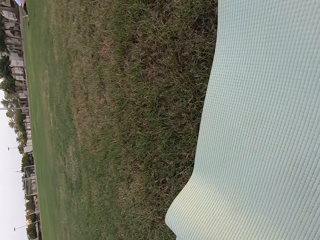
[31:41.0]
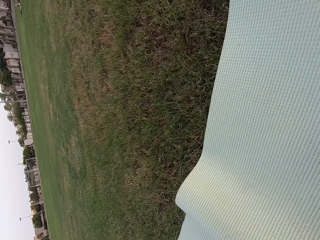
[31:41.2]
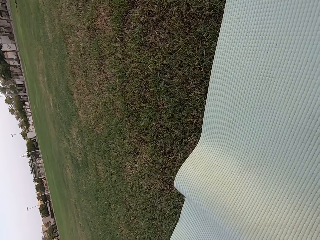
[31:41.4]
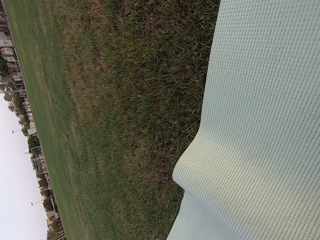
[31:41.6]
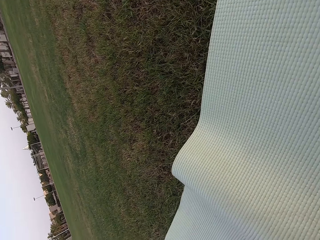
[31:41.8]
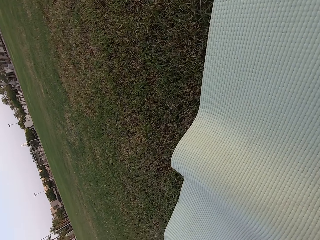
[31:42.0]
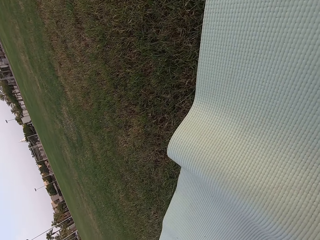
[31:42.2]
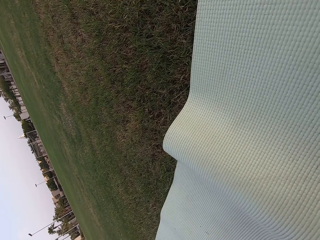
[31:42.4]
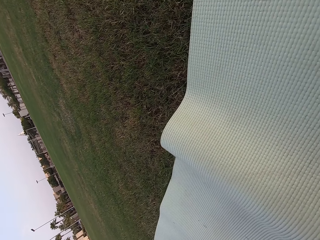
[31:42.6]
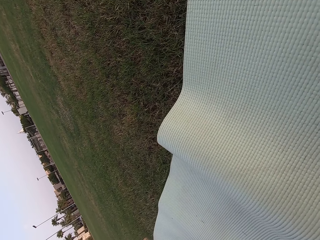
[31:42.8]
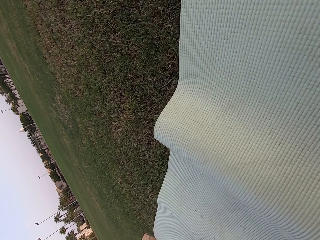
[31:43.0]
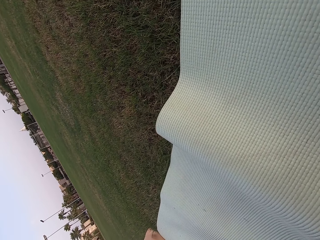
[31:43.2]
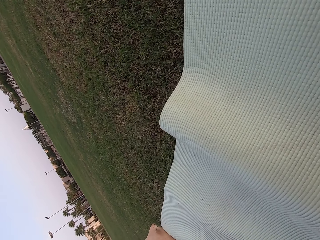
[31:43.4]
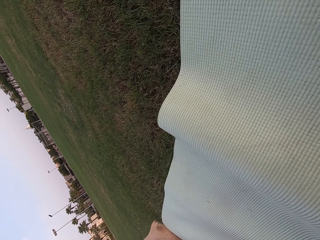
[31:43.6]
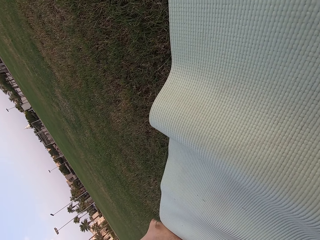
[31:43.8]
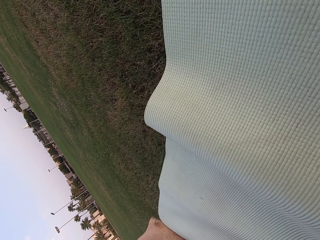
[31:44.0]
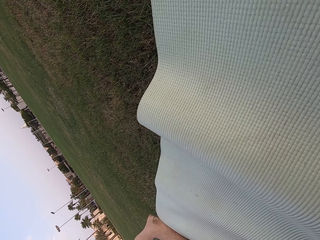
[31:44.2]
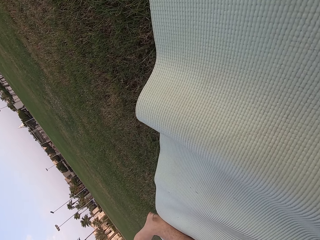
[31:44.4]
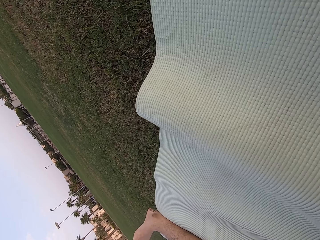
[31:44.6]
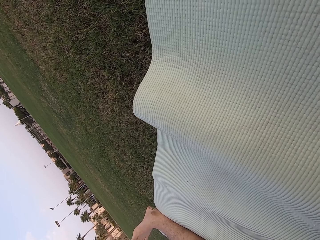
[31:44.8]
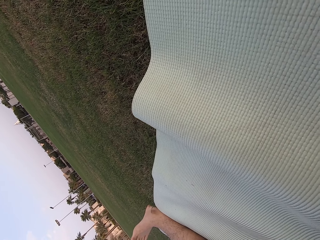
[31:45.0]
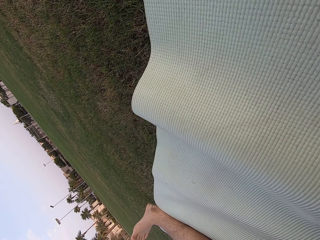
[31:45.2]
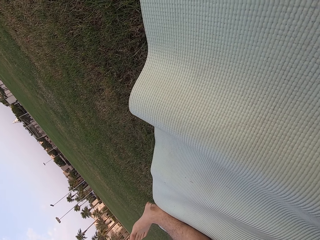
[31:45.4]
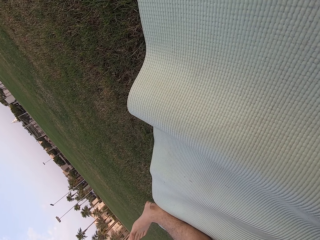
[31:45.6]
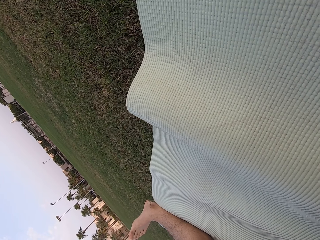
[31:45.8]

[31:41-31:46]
The camera wearer looks around the field.

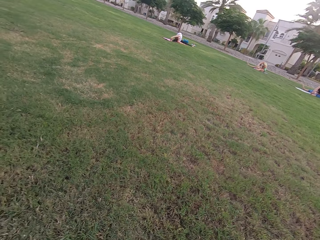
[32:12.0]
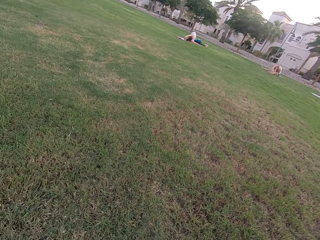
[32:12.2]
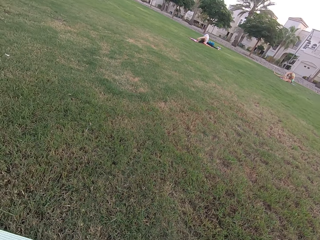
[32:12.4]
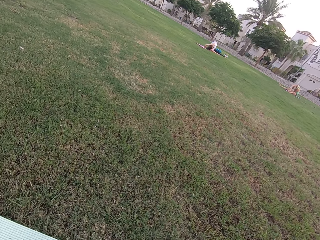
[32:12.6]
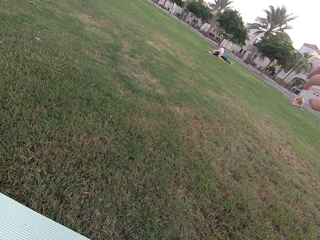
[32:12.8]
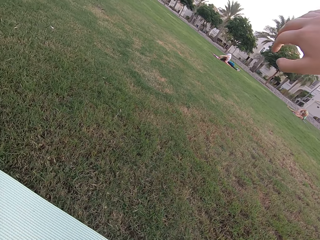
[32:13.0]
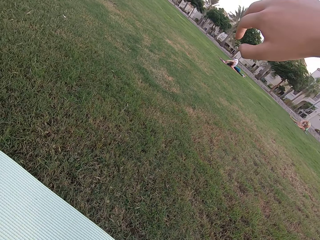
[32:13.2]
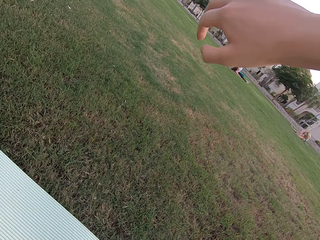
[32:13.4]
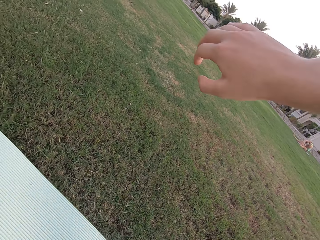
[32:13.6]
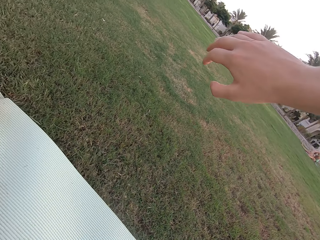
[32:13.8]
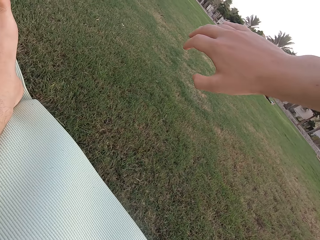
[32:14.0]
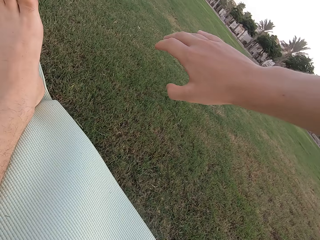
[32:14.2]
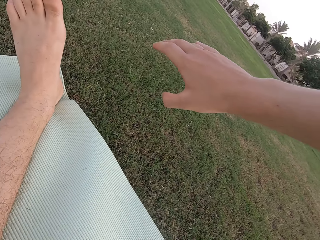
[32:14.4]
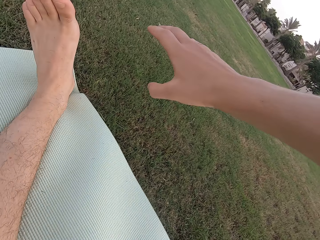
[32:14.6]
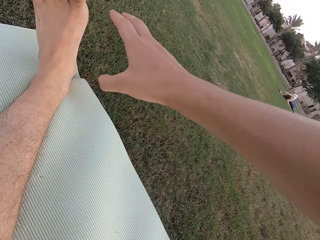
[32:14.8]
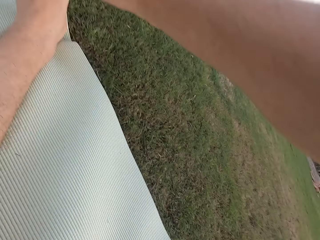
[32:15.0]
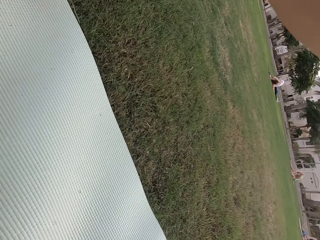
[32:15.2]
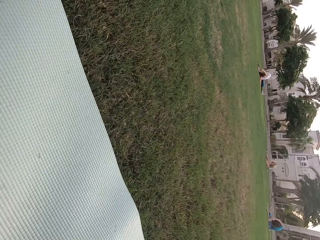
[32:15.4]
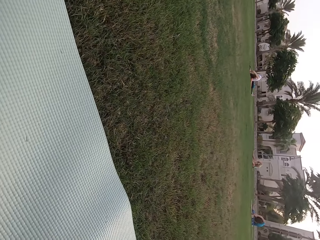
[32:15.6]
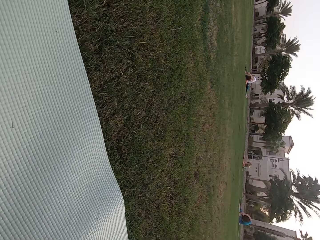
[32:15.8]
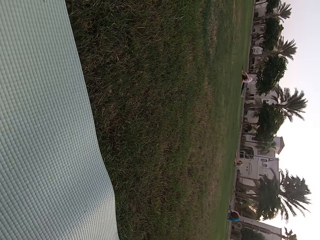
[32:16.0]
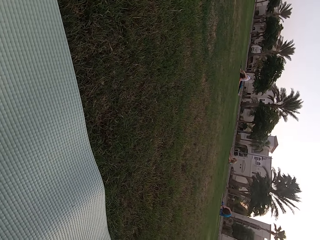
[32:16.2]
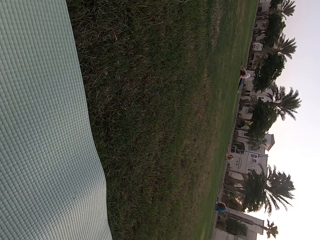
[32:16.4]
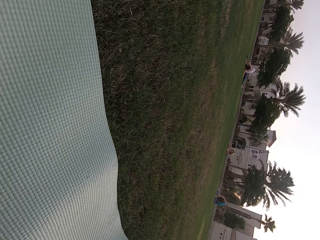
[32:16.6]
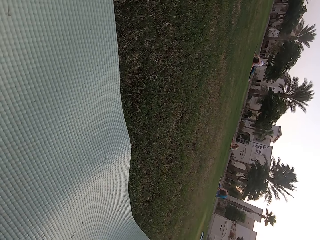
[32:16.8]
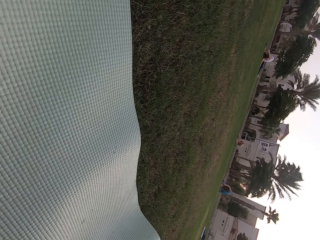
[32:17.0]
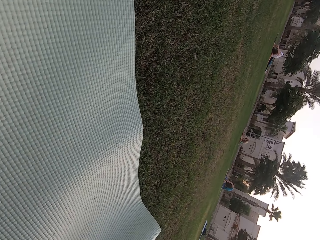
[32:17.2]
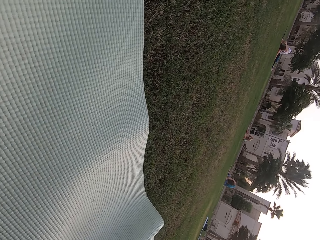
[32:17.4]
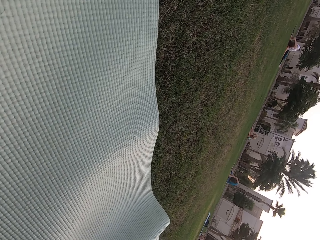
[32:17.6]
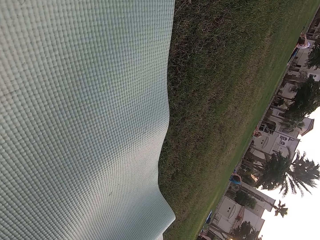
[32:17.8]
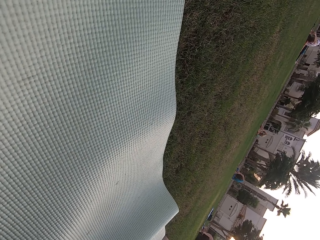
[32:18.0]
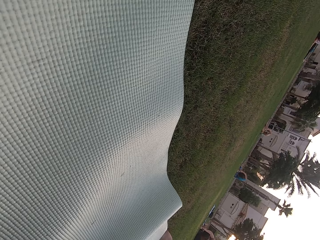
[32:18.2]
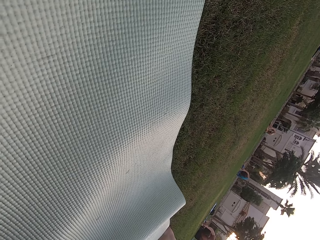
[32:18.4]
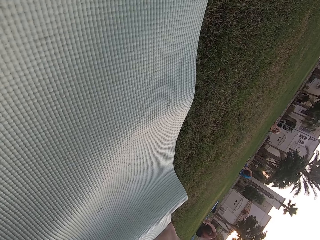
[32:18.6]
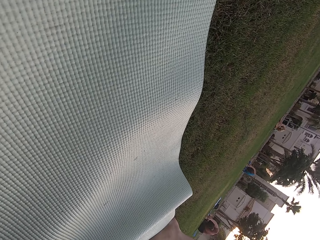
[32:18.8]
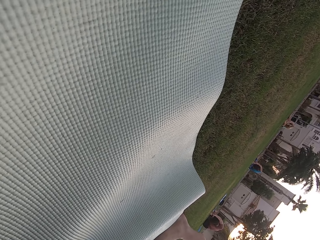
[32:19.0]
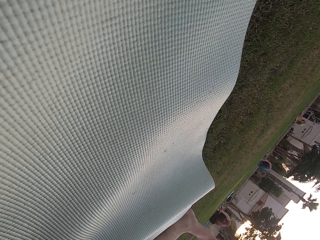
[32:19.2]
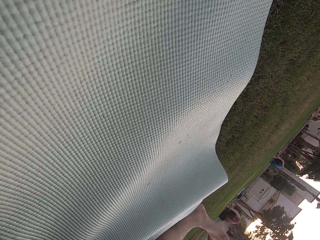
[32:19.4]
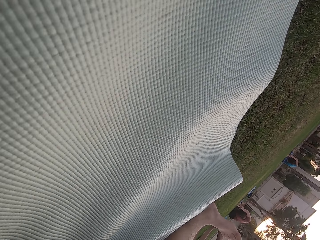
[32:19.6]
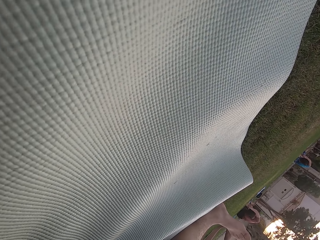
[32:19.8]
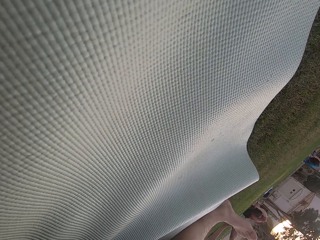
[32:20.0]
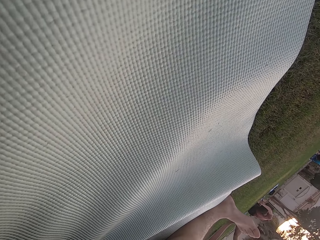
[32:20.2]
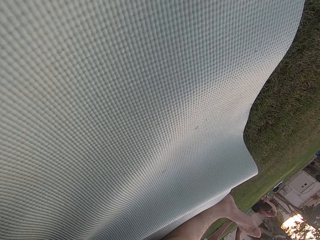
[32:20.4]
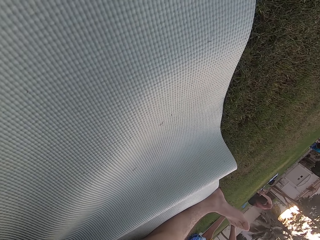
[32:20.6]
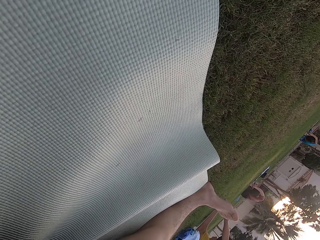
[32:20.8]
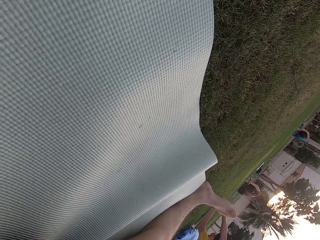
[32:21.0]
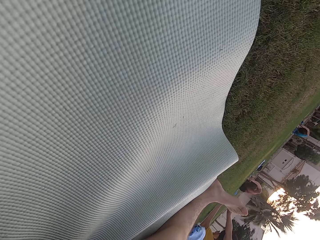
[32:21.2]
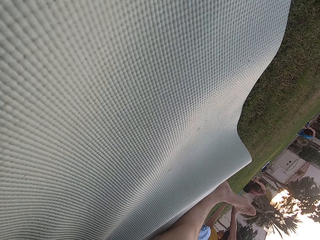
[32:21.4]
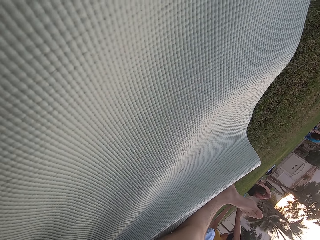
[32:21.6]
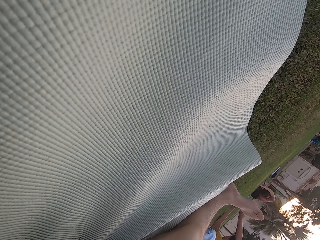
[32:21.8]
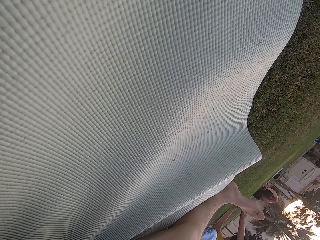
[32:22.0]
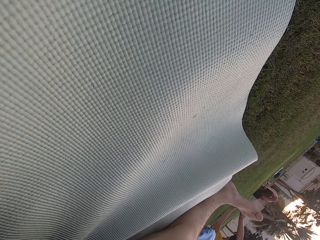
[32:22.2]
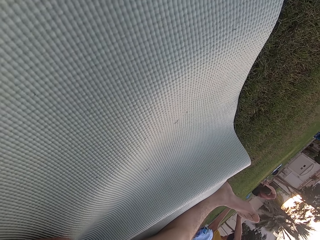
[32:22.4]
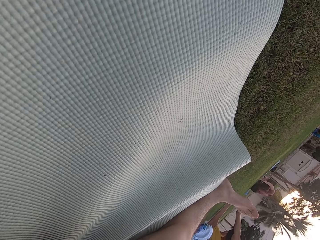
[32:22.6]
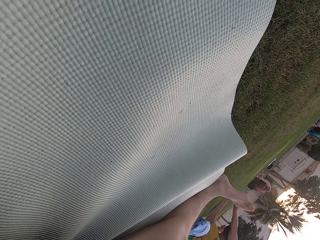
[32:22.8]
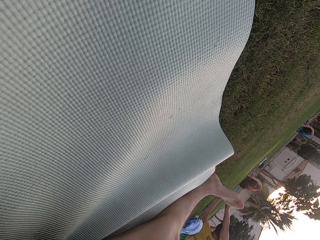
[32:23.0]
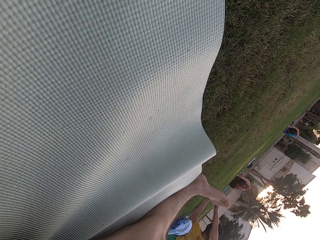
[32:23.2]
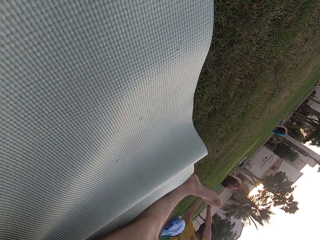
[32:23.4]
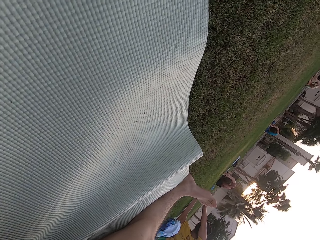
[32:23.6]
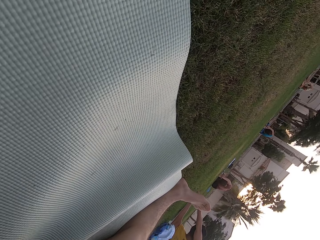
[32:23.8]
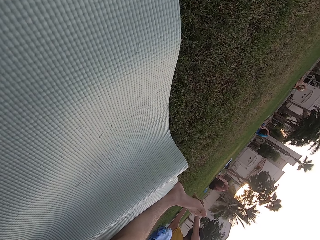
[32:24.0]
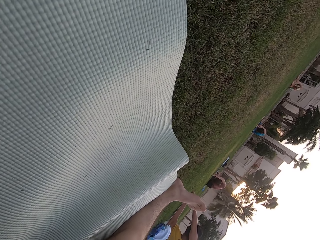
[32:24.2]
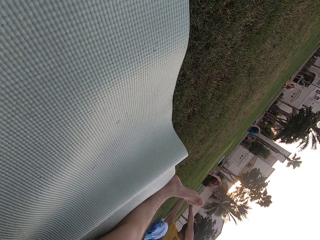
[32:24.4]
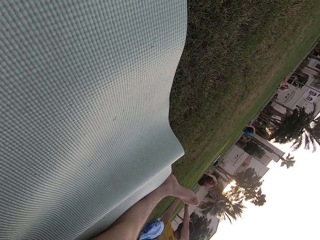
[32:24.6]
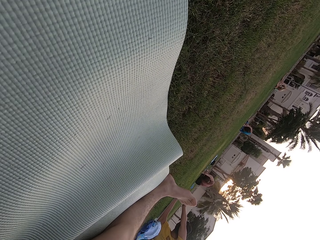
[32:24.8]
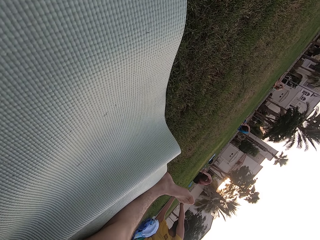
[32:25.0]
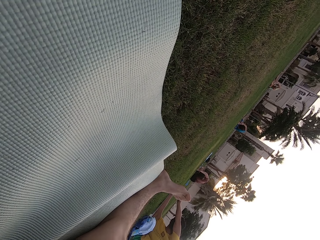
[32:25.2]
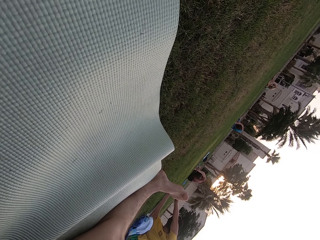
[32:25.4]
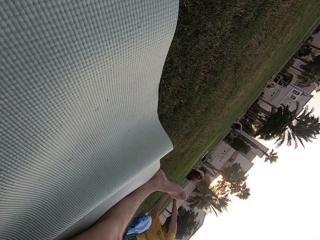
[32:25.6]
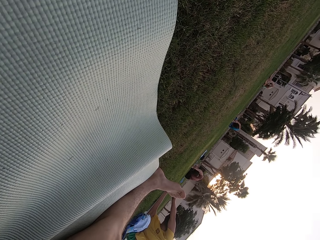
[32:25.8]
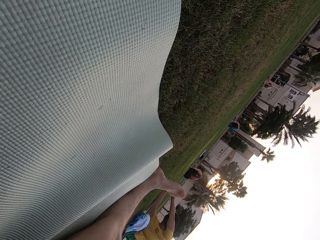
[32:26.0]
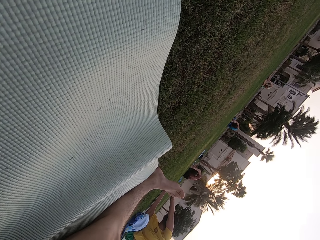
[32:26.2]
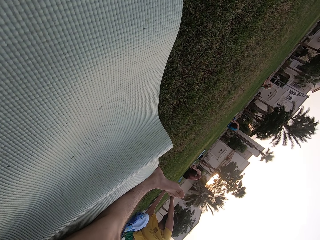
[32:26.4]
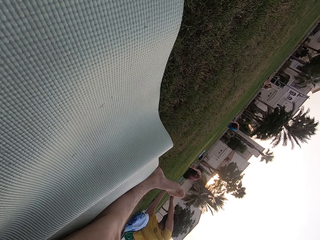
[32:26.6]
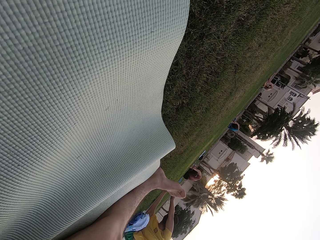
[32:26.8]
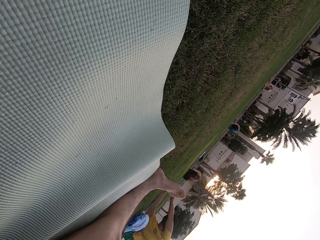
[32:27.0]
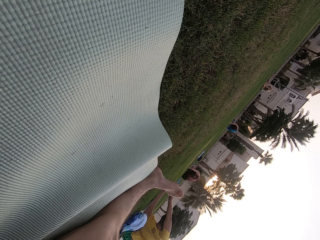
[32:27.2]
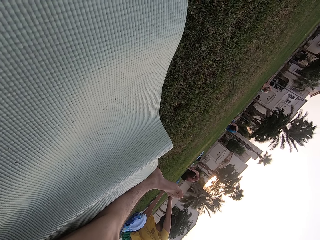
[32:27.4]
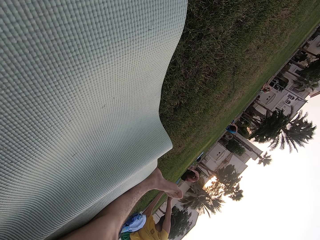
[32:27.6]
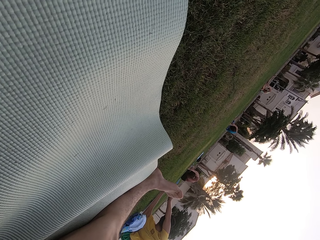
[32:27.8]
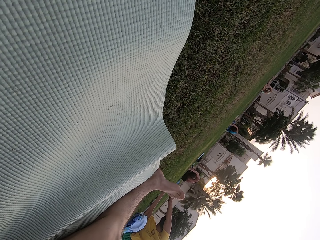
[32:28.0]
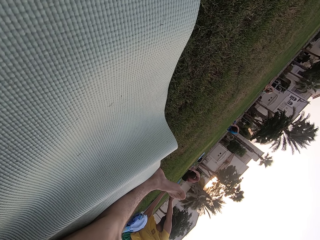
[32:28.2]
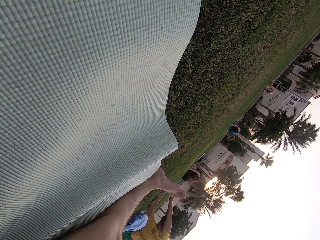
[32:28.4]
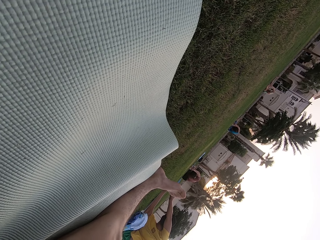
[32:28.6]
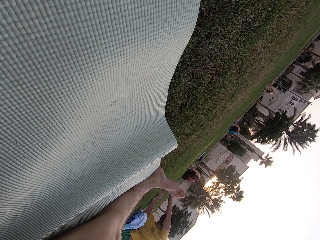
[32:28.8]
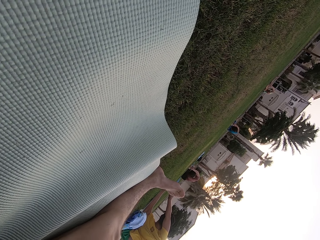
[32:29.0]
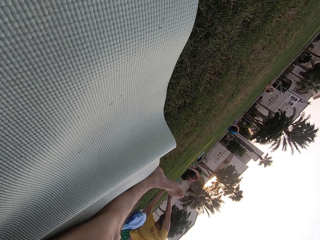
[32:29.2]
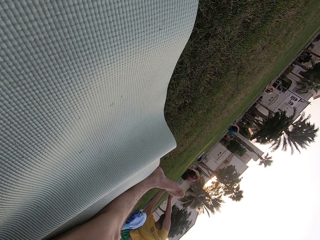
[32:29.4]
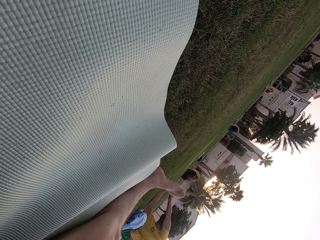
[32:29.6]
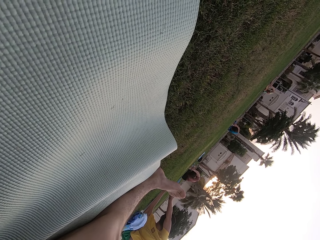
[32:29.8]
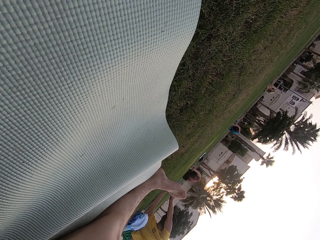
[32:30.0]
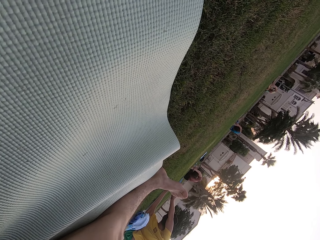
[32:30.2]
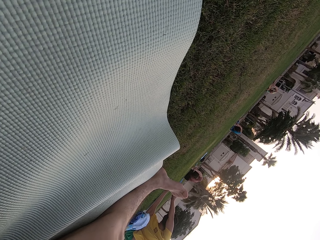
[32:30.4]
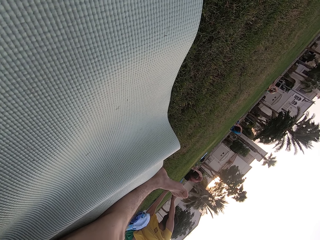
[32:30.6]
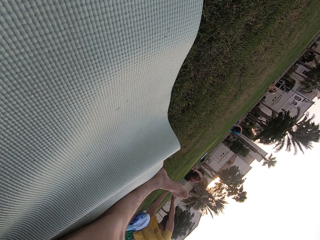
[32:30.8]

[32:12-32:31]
The camera wearer stretches his right arm. He moves his hand. He looks around the field. He touches the left foot. He stares at people on the ground.
